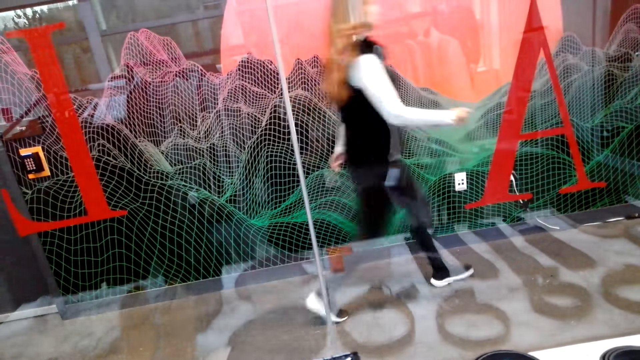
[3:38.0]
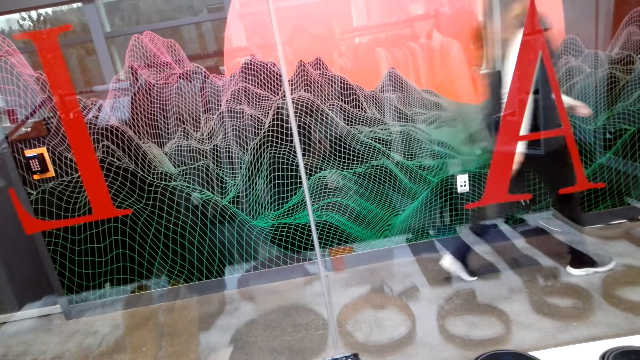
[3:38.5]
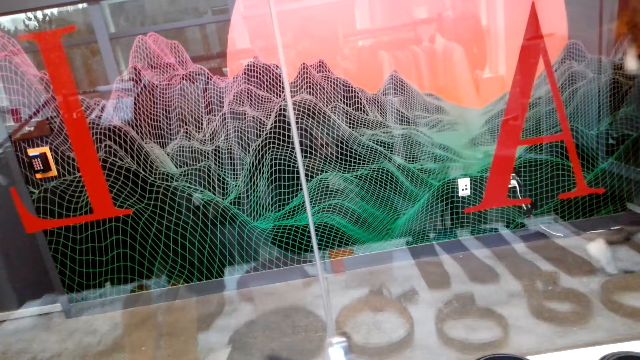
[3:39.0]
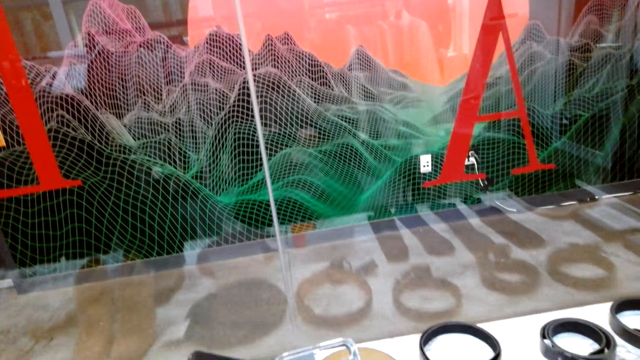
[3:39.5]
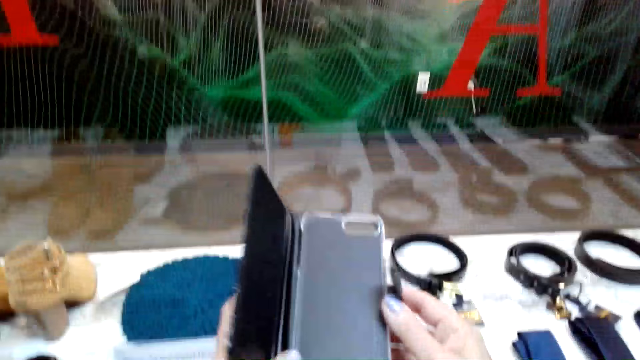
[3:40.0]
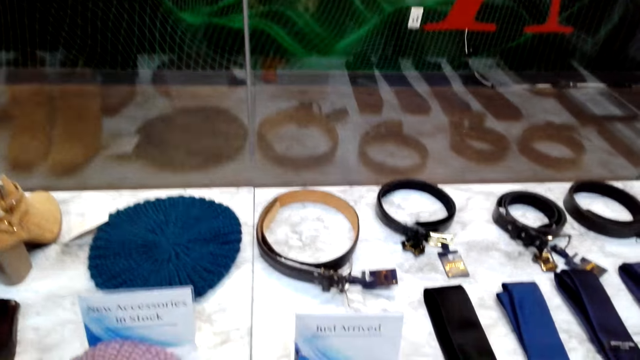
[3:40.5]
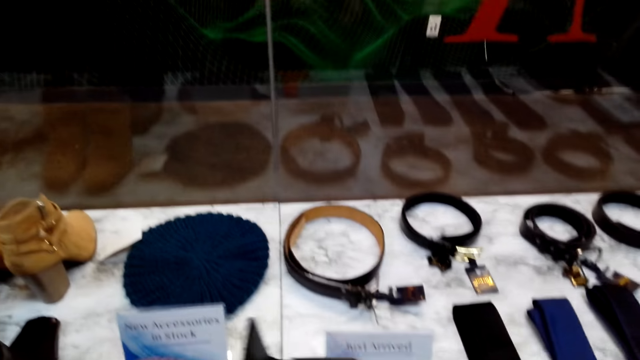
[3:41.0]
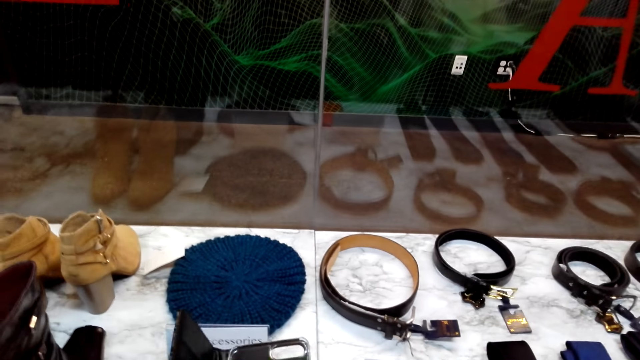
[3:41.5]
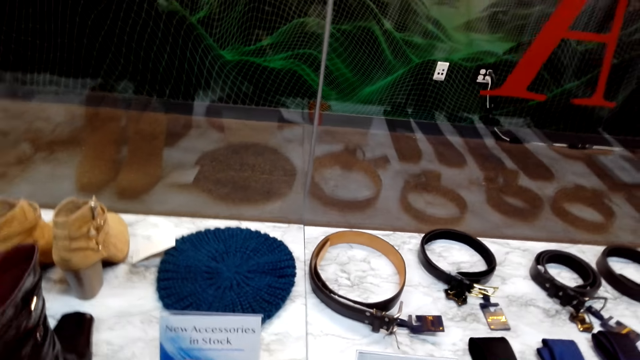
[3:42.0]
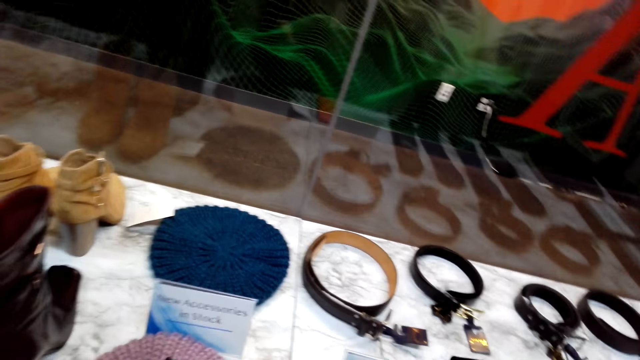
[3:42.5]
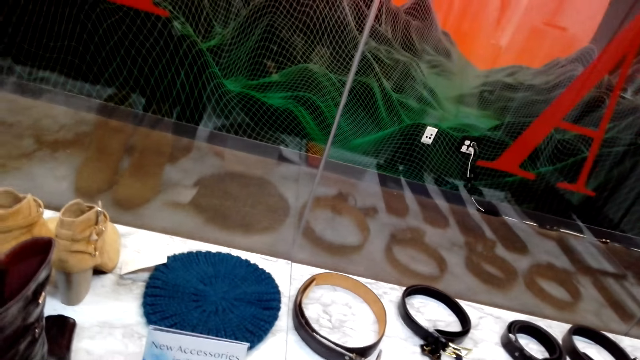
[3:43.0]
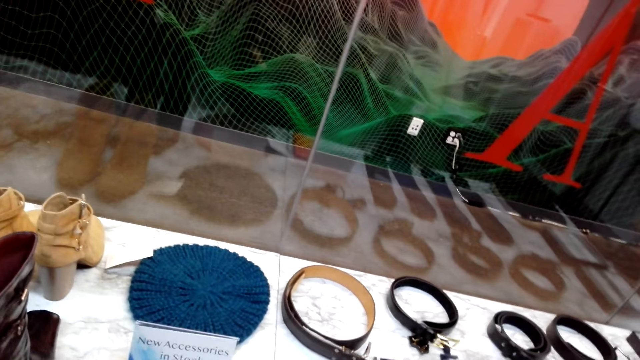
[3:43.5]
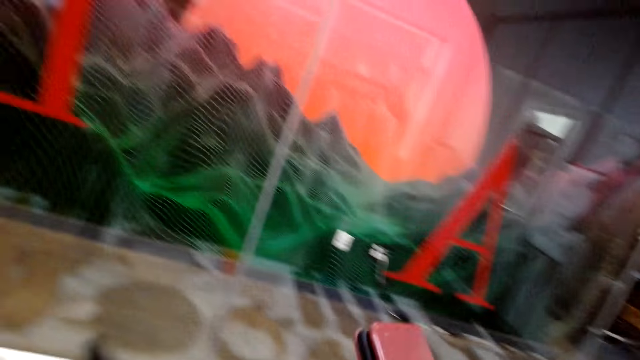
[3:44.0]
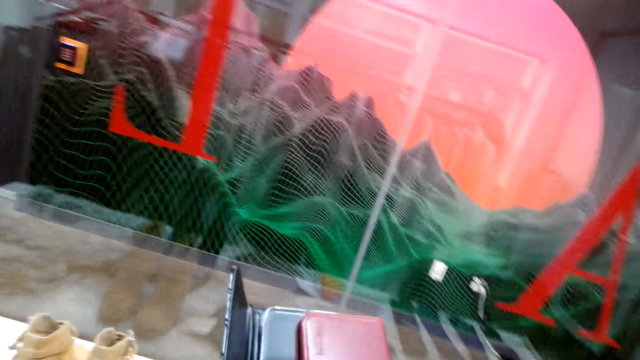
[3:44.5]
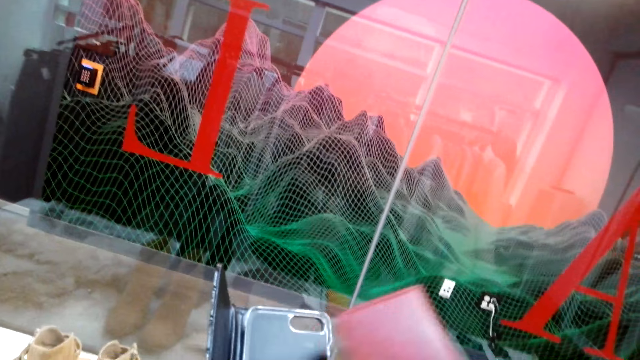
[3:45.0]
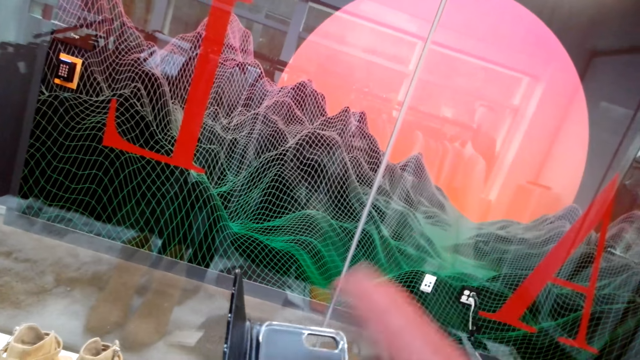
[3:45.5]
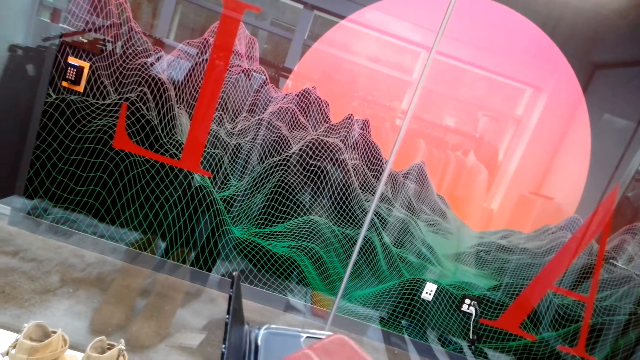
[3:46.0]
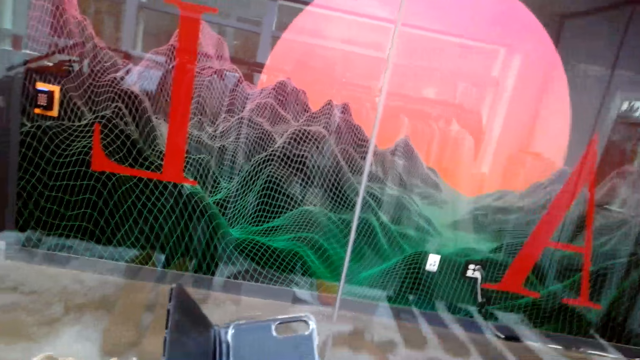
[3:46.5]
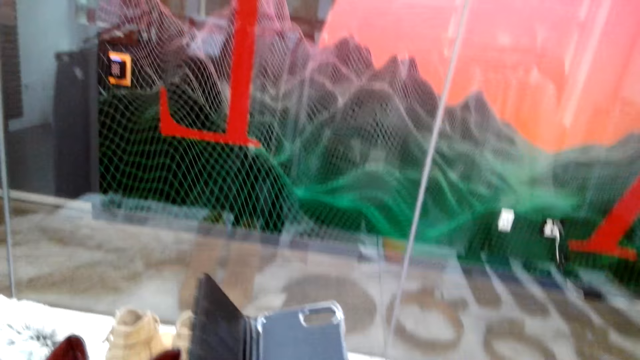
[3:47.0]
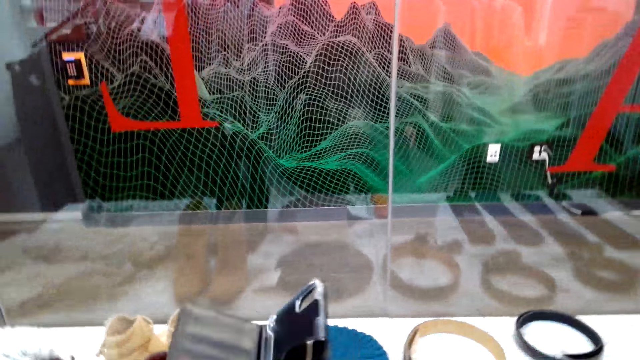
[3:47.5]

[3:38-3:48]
The camera wearer holds the phone cover with her hands. She opens a wallet.

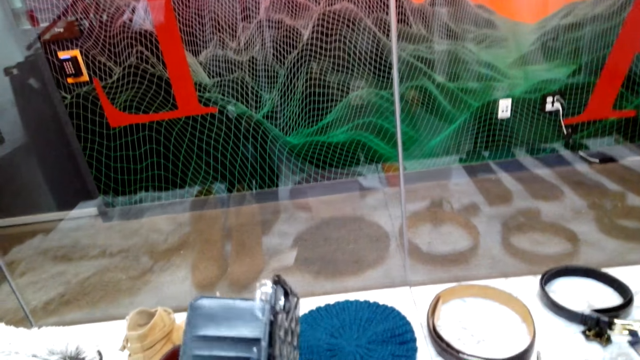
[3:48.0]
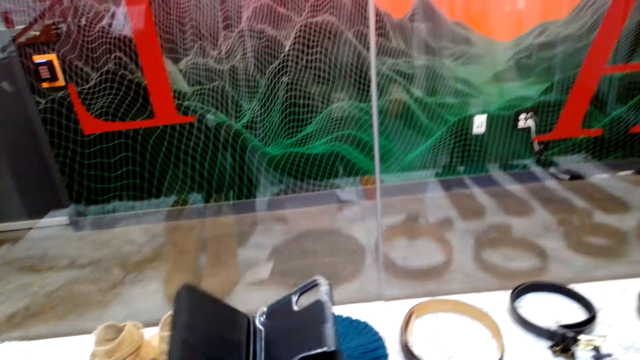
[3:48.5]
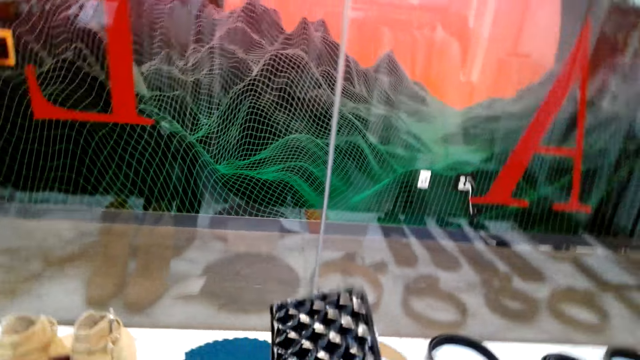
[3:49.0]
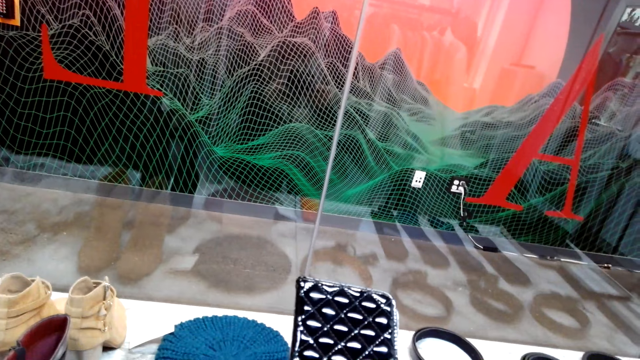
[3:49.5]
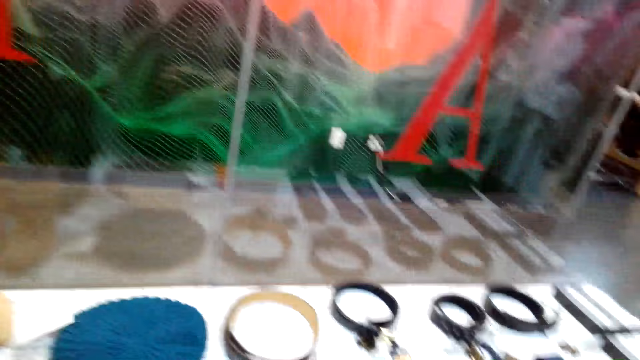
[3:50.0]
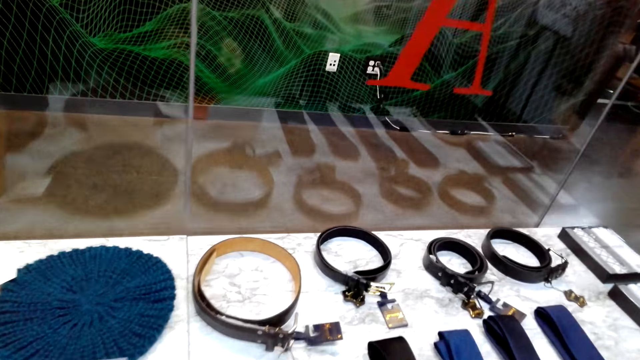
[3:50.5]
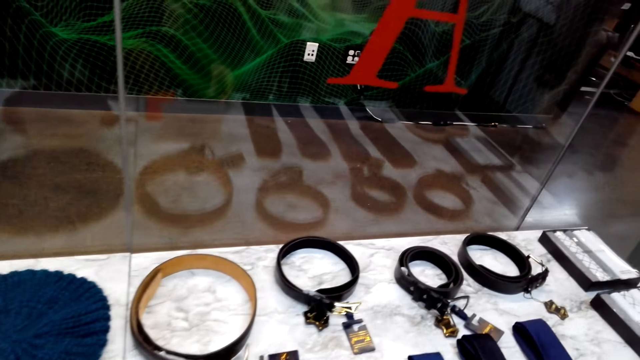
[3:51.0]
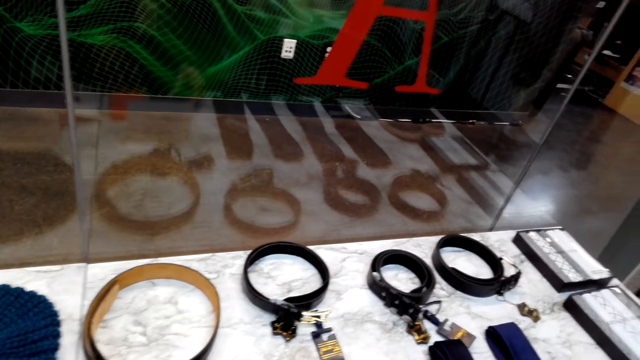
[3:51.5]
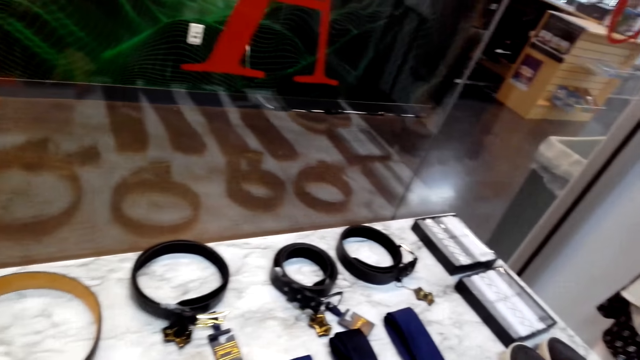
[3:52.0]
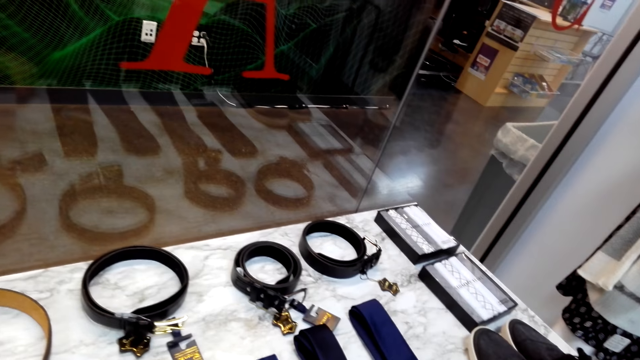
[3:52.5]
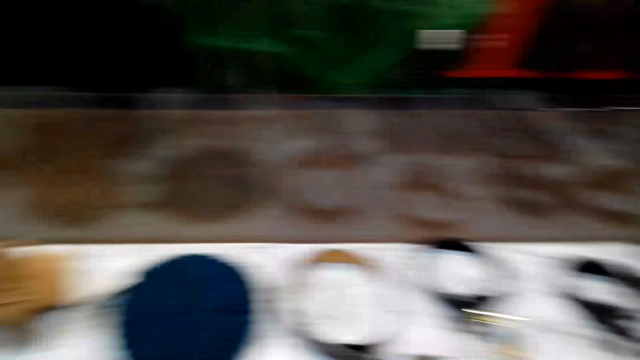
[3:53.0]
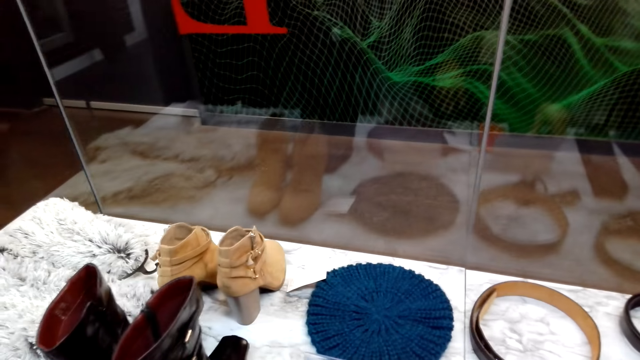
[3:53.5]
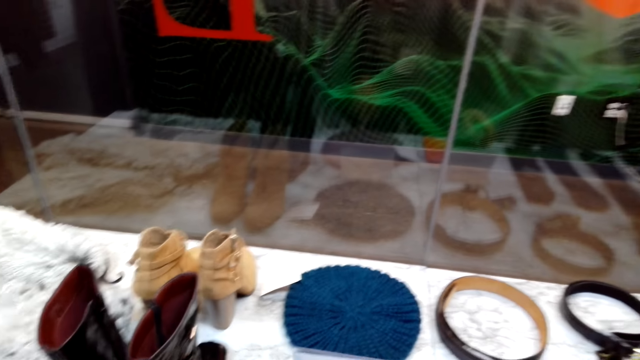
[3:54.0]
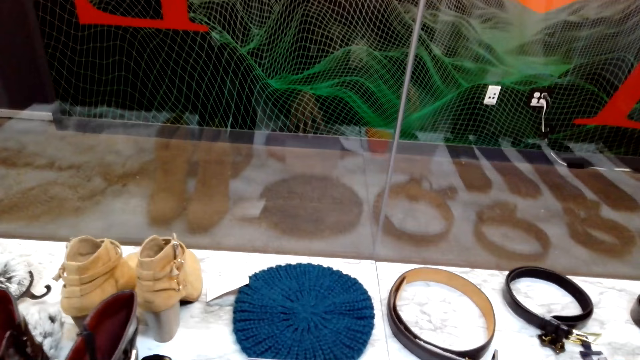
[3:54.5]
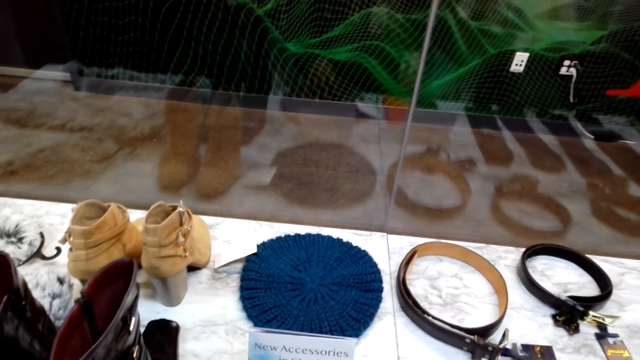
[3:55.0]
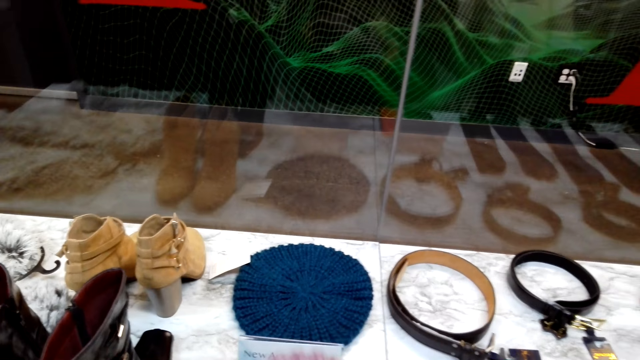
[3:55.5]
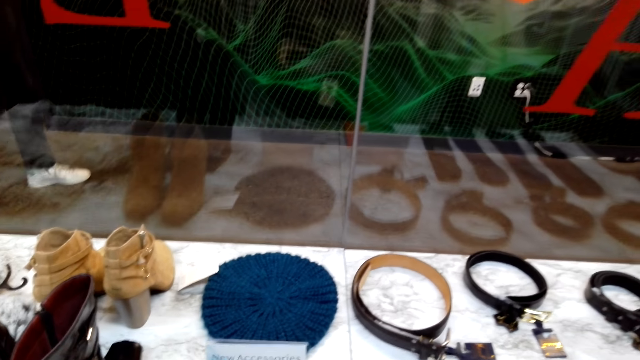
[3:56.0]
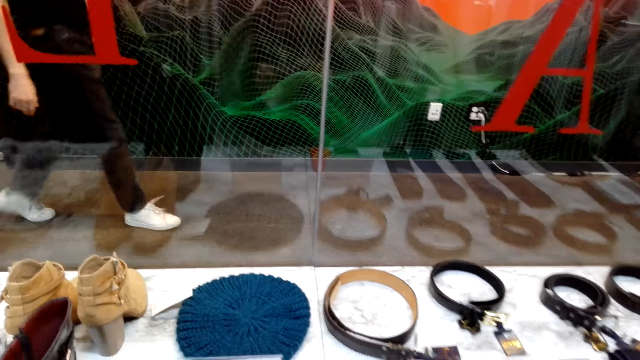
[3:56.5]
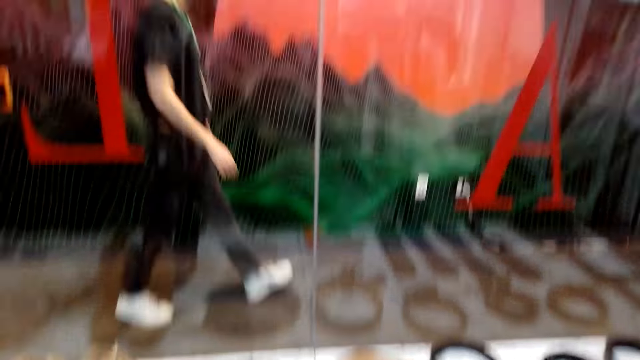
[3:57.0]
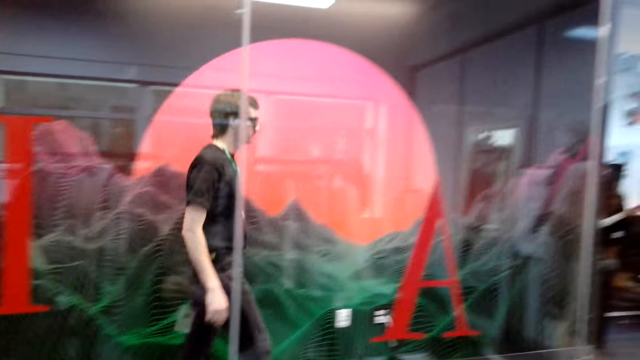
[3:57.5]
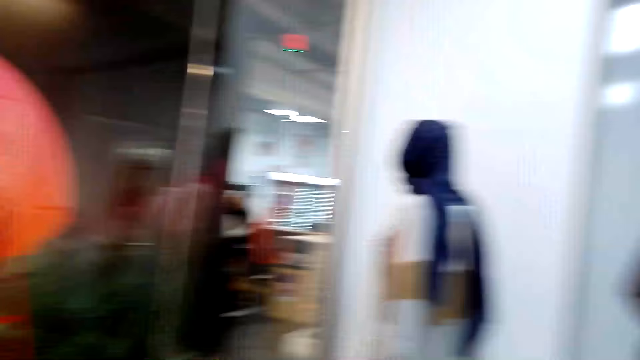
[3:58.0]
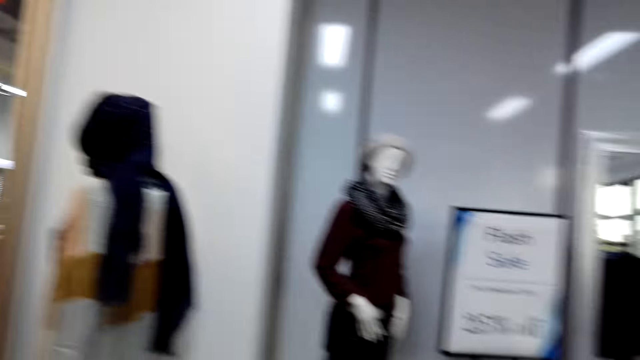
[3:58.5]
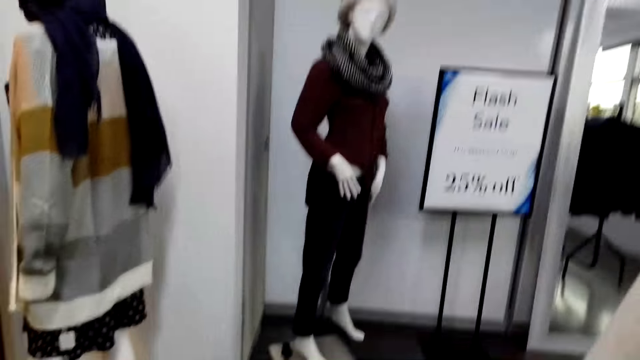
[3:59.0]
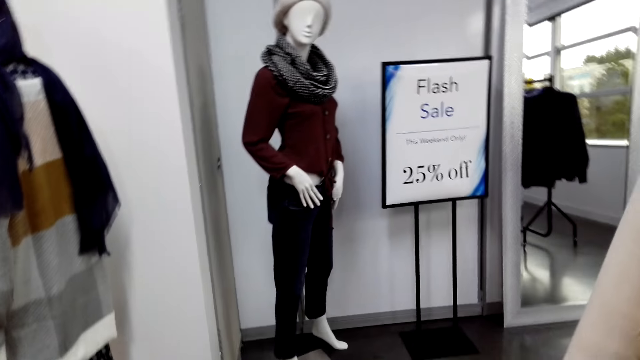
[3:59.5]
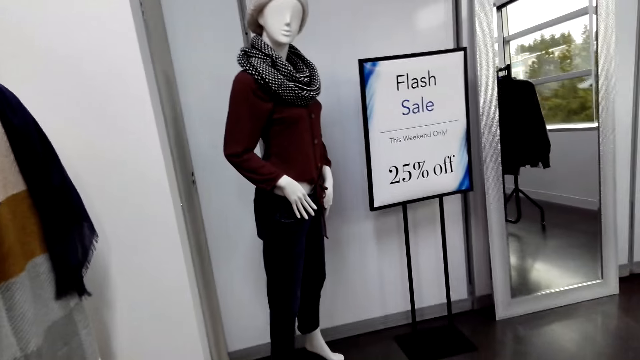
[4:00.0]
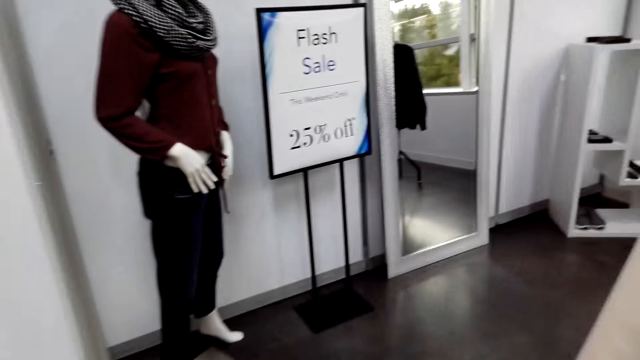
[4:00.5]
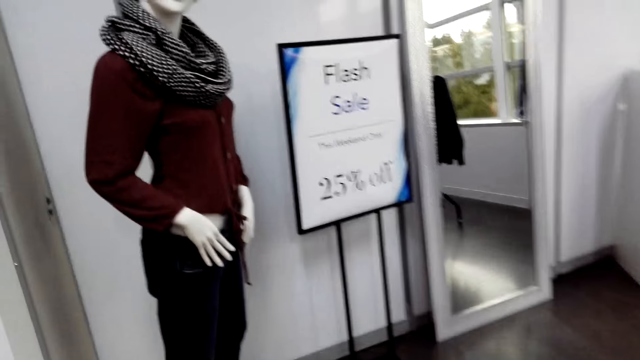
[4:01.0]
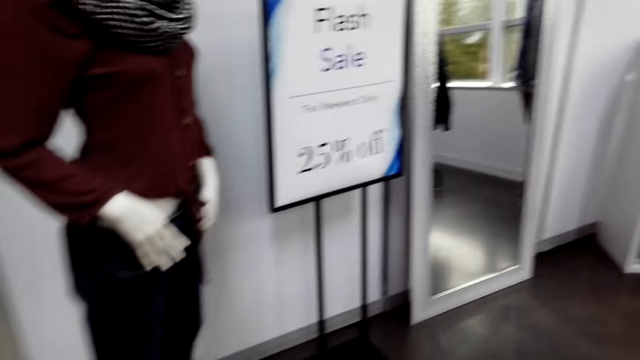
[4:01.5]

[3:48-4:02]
The camera wearer stands on the floor. They walk on the floor.
